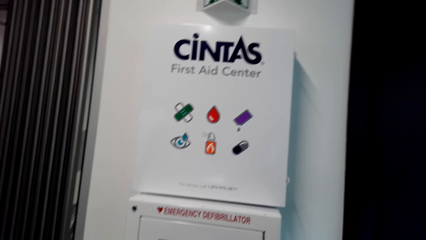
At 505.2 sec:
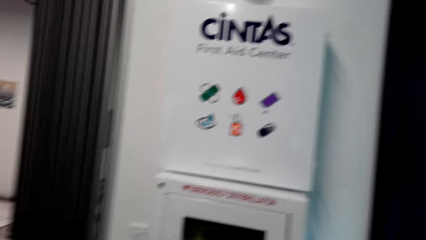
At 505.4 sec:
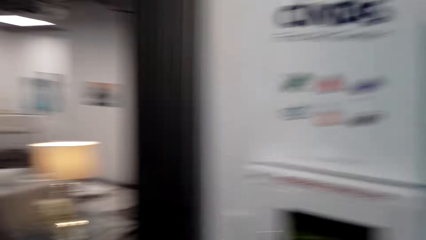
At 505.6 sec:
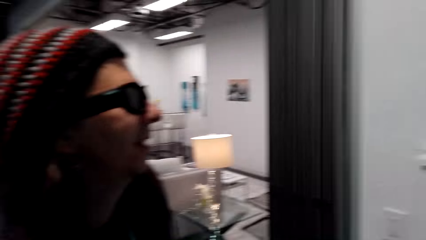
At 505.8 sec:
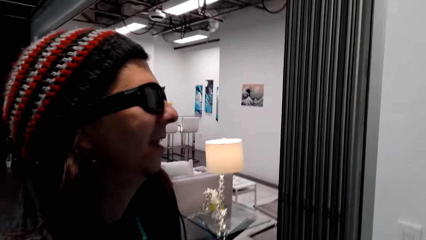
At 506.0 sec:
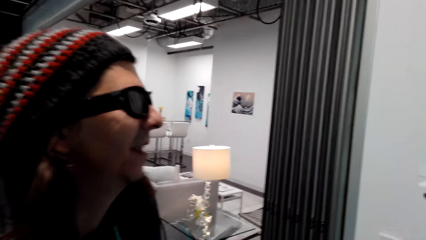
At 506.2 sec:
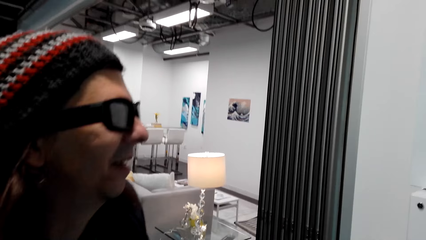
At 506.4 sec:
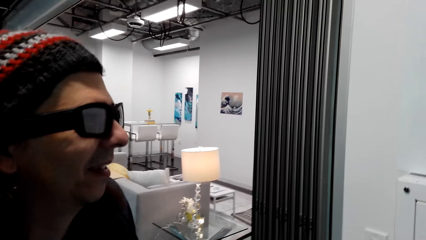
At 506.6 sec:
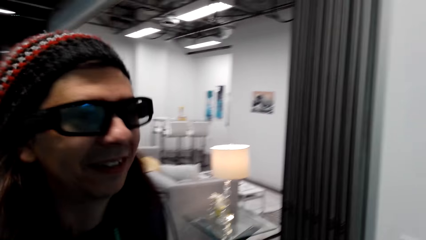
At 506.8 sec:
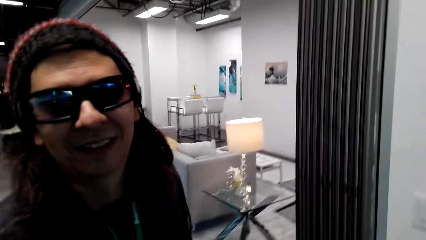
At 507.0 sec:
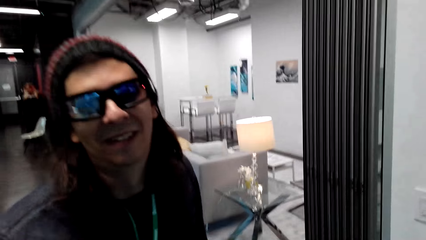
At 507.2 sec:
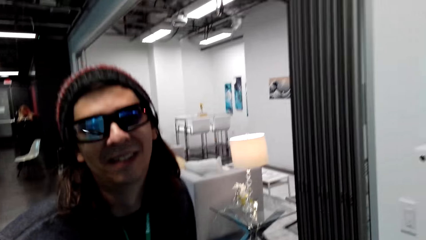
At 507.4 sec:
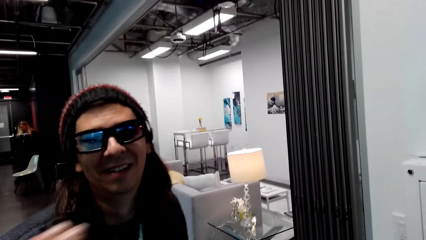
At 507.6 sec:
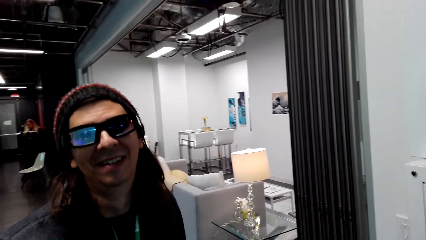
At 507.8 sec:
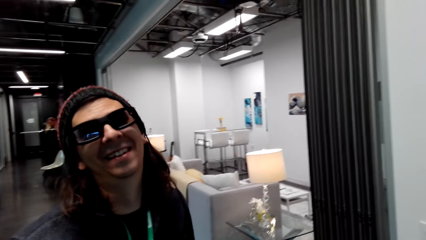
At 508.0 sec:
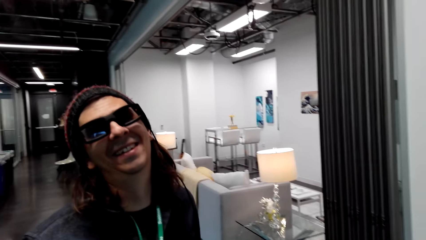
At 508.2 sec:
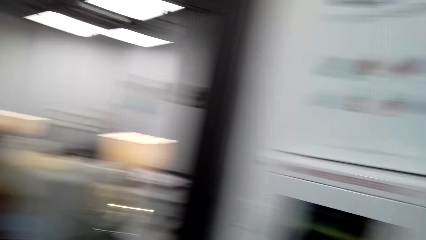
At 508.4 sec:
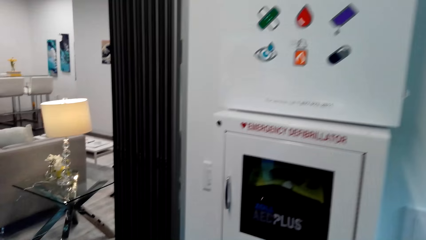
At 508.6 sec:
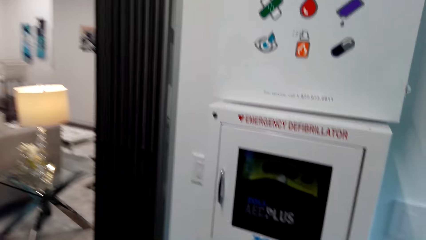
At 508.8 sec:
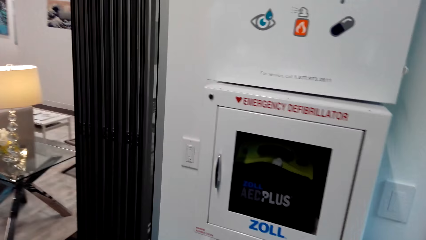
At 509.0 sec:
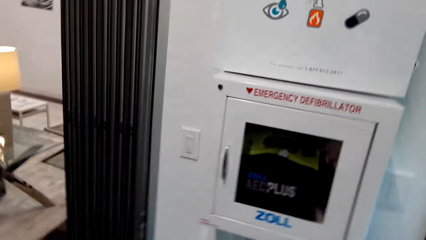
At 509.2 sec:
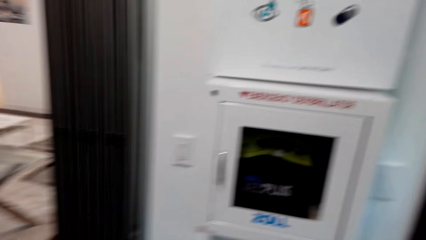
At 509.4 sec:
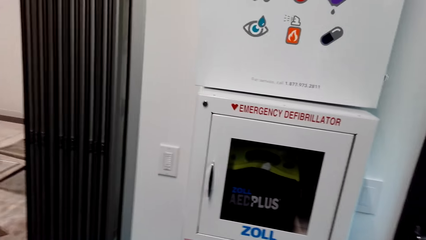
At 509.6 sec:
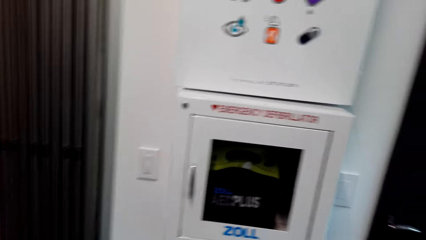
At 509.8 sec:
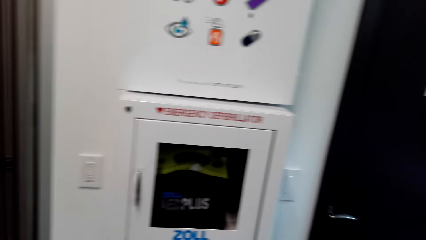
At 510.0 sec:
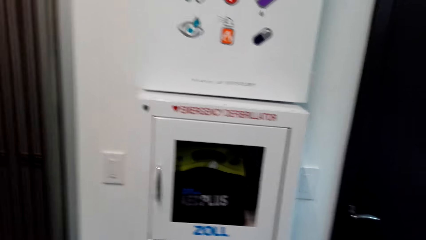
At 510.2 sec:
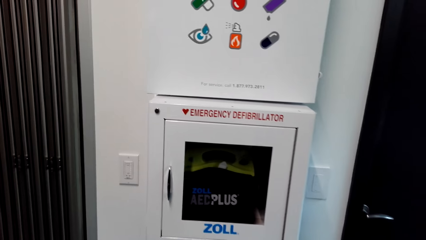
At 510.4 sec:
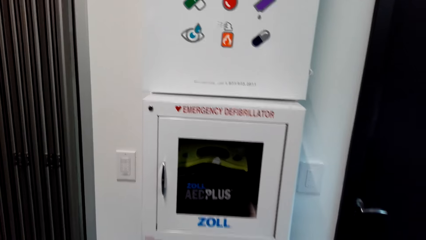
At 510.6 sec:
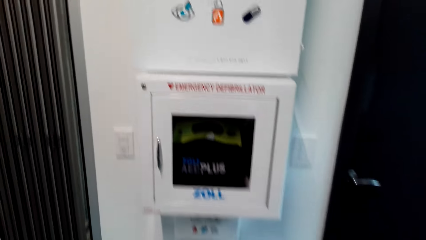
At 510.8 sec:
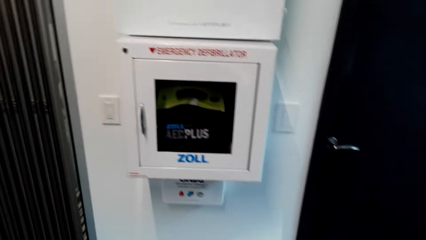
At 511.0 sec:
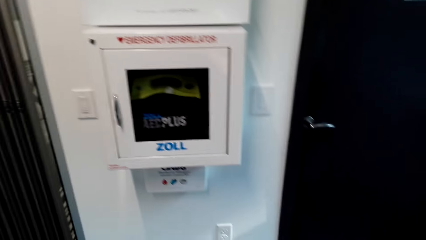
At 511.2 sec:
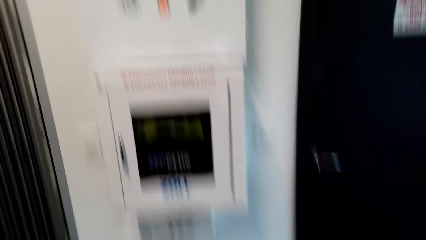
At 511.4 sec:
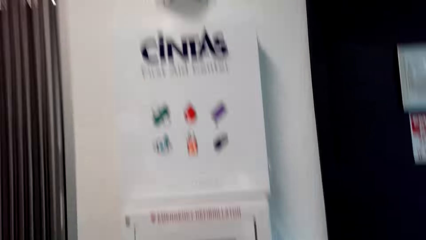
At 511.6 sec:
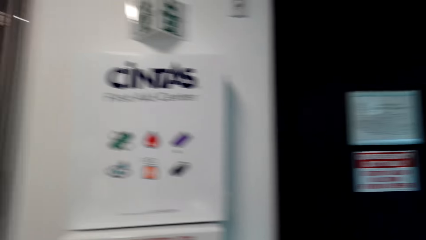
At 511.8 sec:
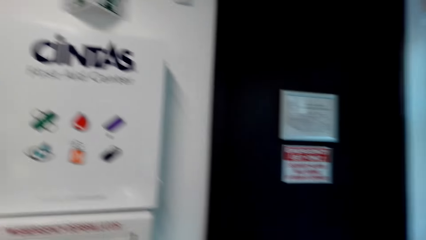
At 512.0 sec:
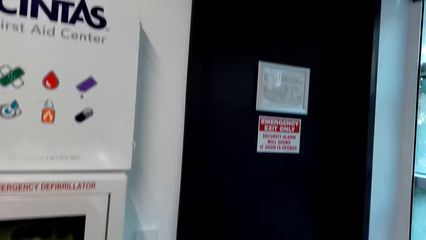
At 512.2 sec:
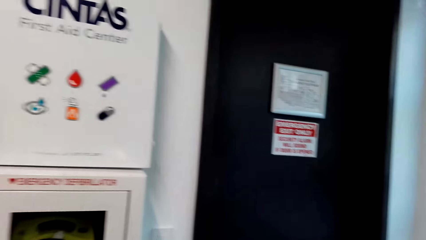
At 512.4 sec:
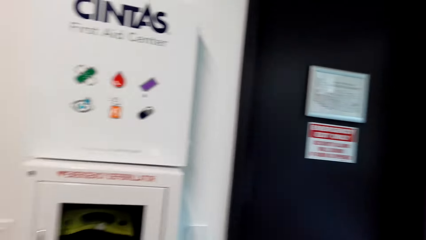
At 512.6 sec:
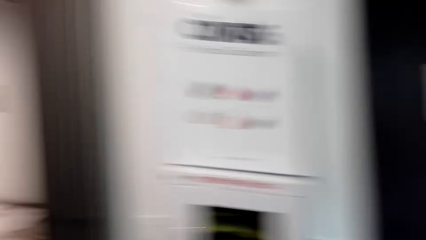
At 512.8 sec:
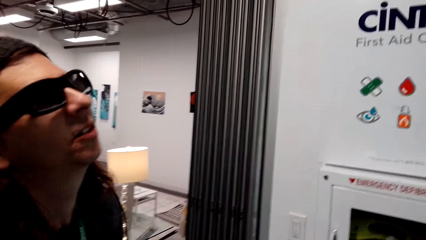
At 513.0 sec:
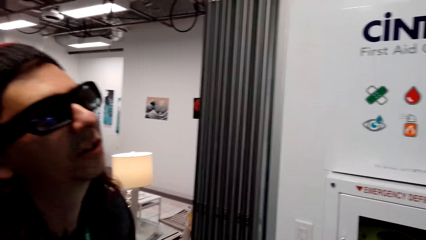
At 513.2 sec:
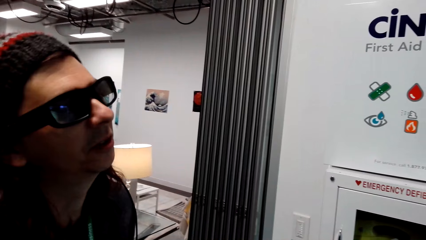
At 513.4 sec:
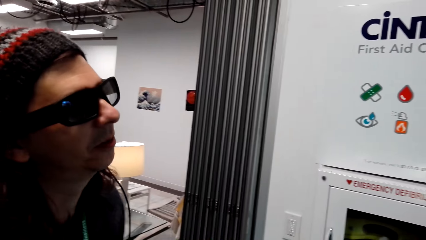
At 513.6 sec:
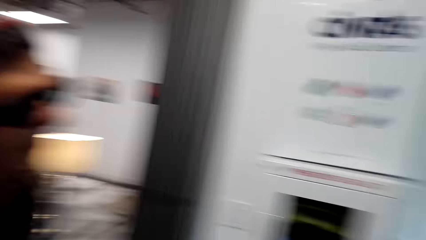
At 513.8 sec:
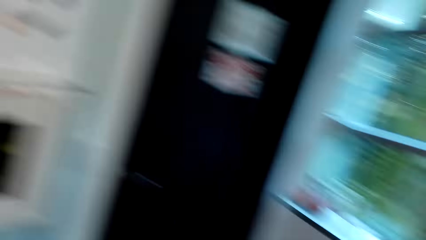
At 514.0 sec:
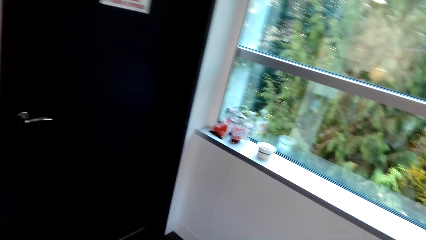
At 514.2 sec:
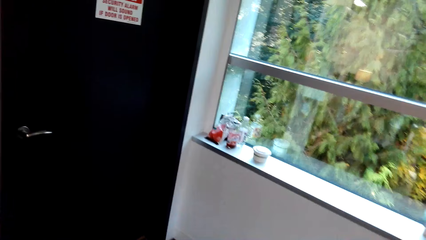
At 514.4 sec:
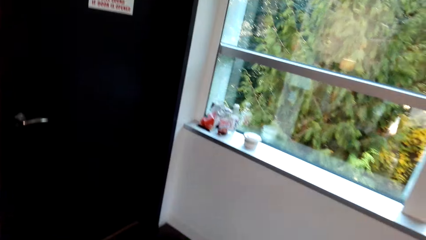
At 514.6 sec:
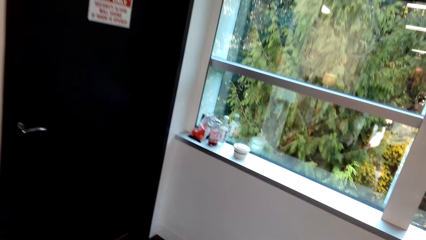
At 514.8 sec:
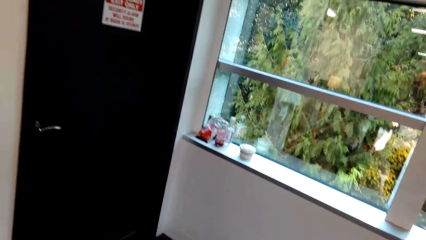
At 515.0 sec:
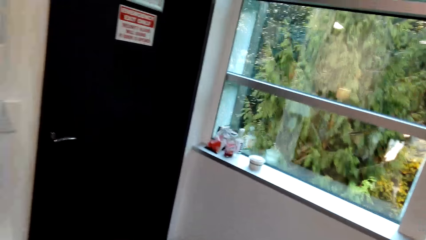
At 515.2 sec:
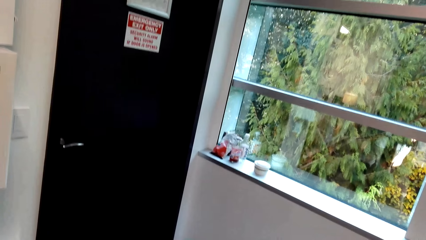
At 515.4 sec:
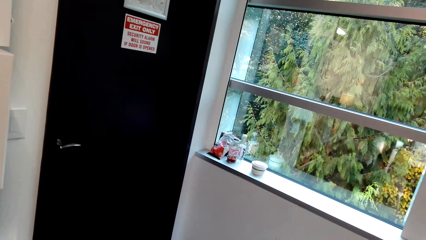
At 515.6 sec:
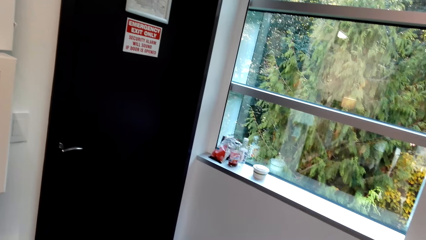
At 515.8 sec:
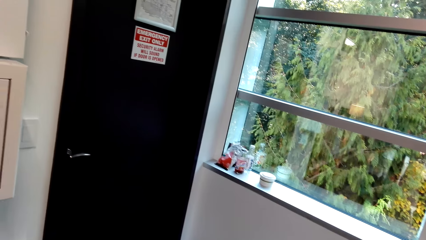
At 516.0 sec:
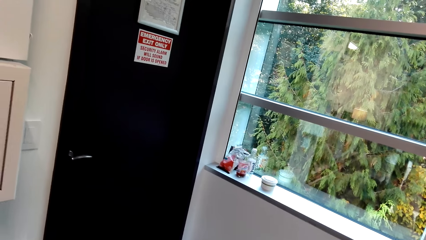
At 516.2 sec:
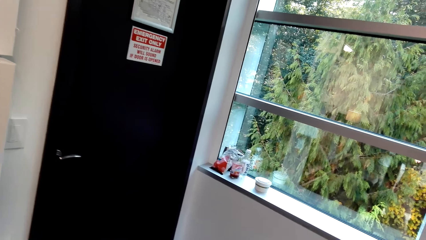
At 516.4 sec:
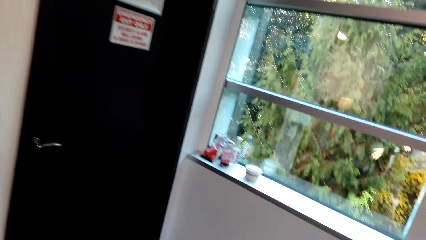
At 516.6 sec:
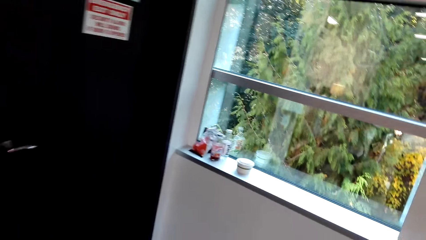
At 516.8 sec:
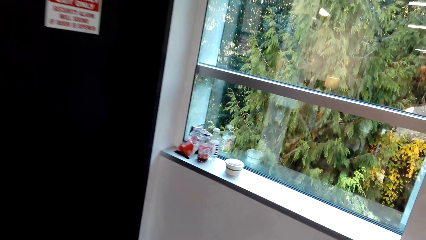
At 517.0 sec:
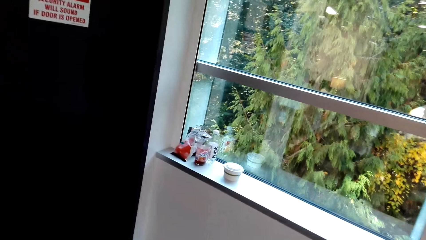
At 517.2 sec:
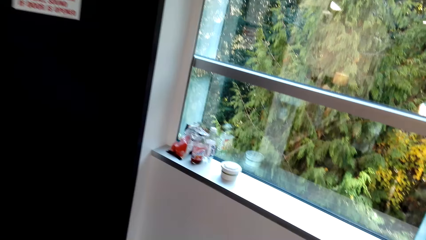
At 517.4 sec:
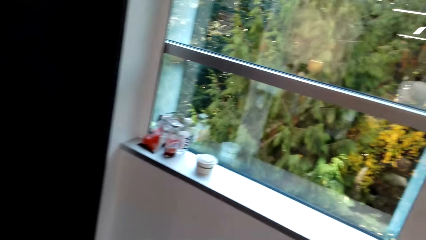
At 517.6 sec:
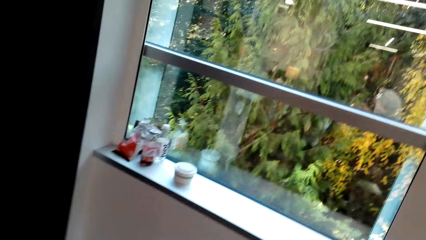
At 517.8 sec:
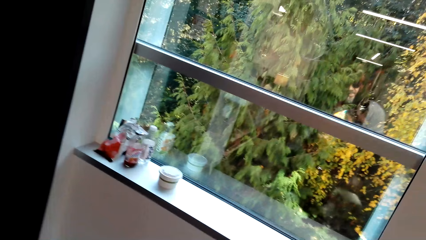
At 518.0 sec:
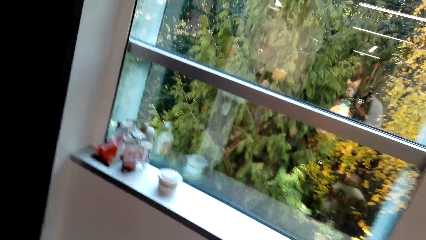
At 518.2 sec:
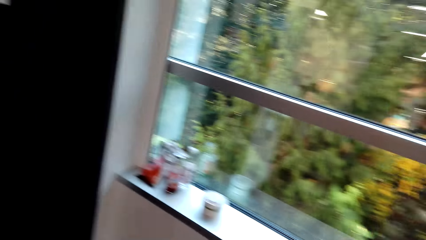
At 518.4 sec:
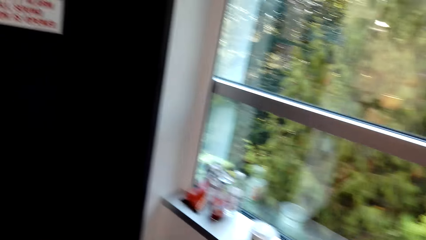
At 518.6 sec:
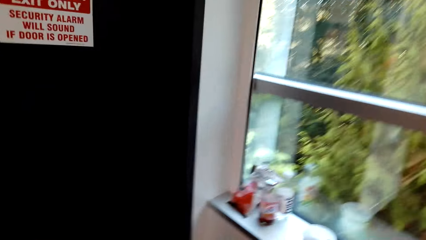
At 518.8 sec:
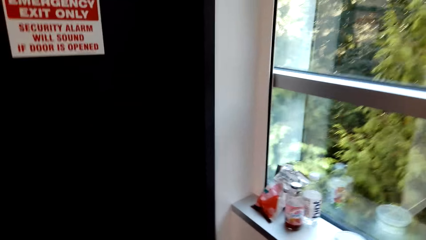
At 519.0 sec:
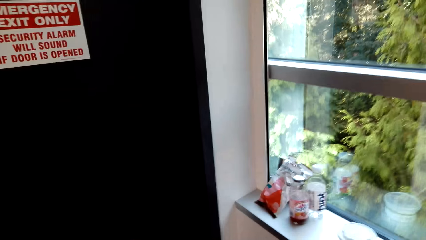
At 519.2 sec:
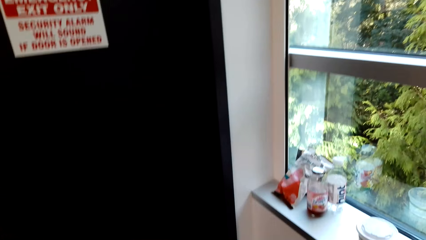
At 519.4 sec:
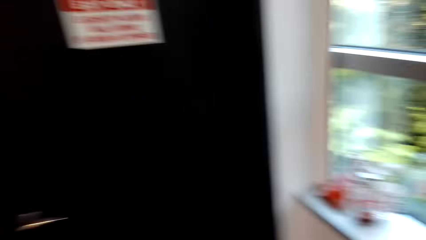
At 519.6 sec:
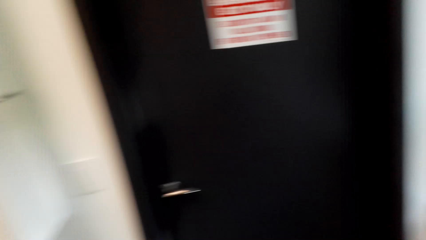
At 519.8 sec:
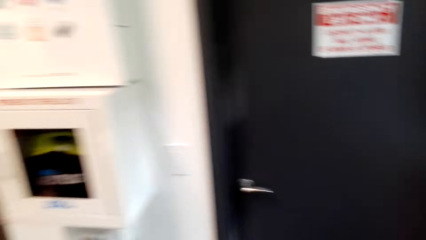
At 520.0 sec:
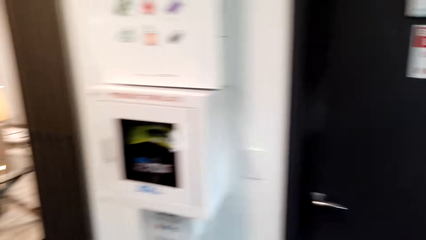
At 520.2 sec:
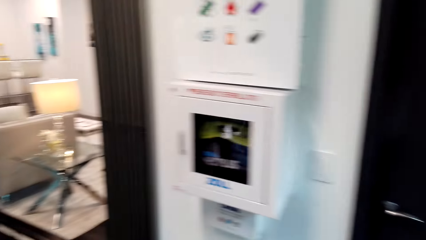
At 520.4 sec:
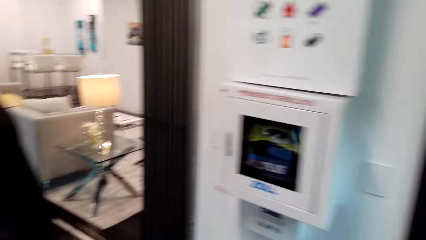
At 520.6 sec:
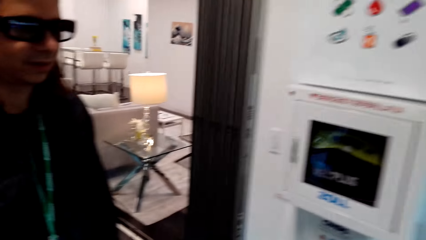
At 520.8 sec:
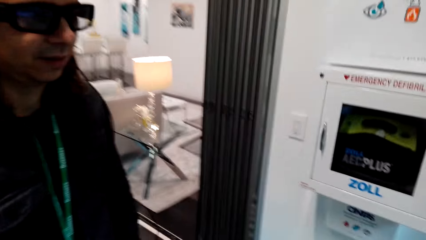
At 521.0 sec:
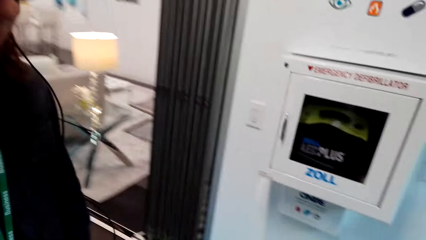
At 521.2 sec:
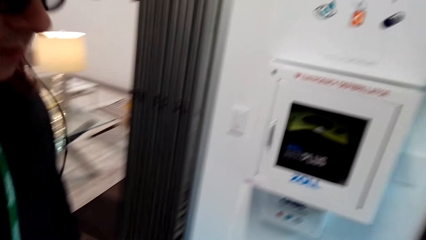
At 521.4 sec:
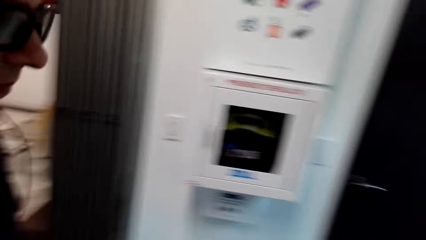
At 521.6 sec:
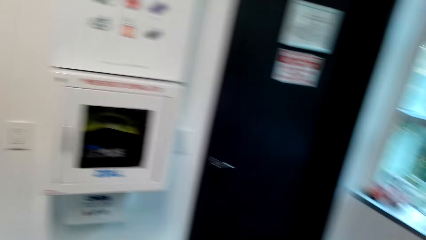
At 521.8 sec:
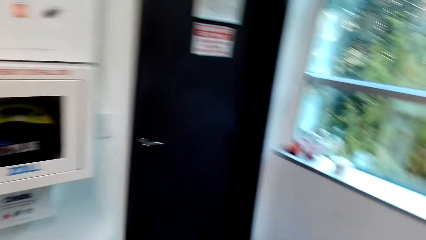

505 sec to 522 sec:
The camera wearer converses with a person.
